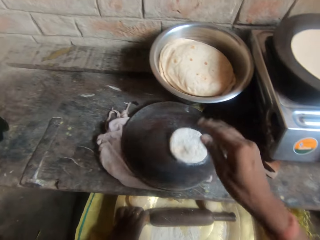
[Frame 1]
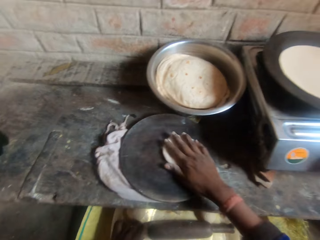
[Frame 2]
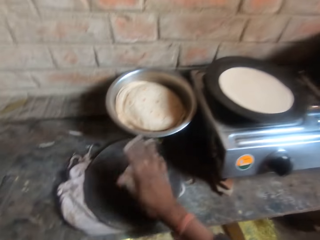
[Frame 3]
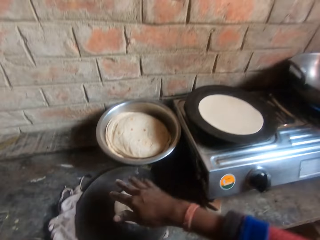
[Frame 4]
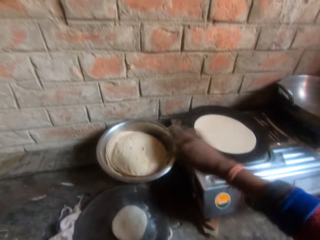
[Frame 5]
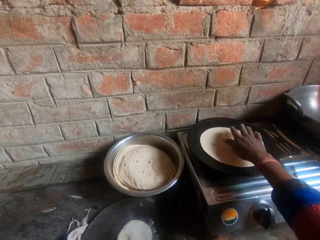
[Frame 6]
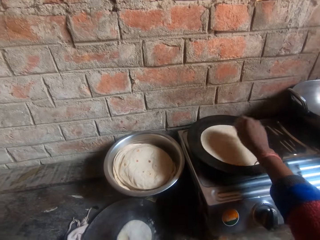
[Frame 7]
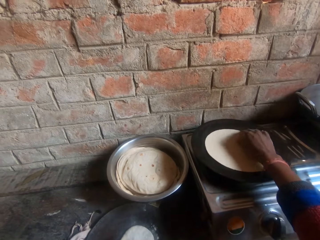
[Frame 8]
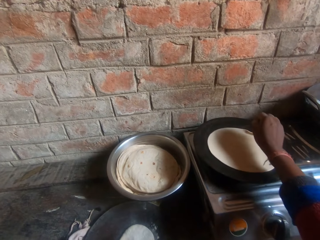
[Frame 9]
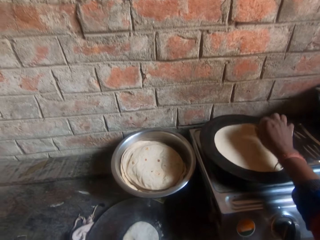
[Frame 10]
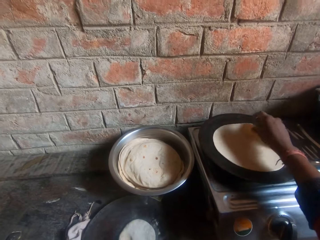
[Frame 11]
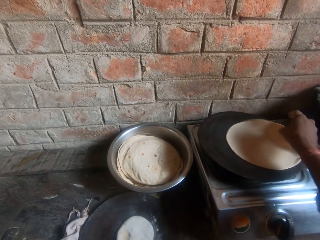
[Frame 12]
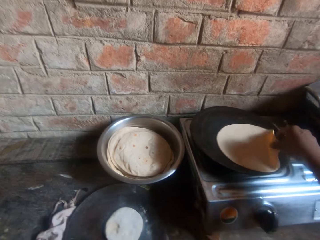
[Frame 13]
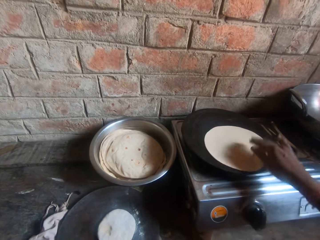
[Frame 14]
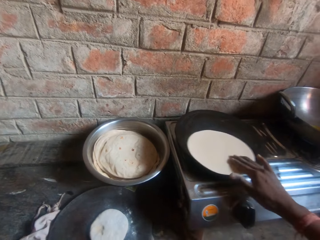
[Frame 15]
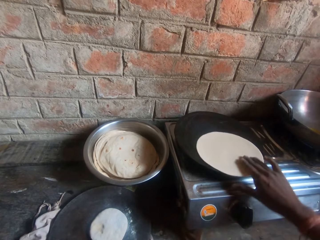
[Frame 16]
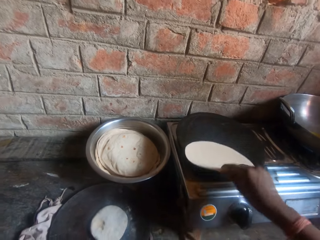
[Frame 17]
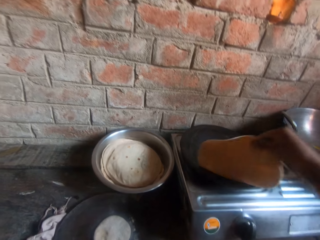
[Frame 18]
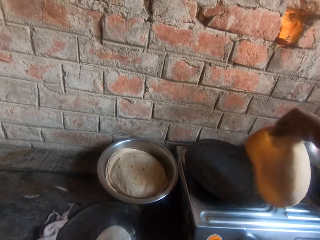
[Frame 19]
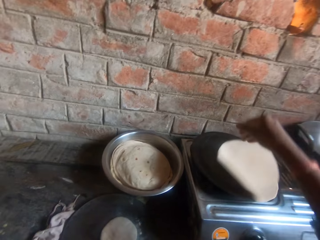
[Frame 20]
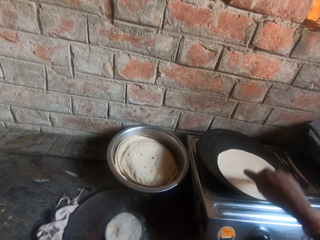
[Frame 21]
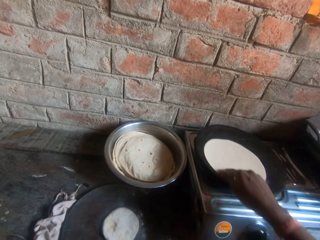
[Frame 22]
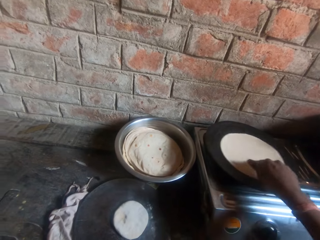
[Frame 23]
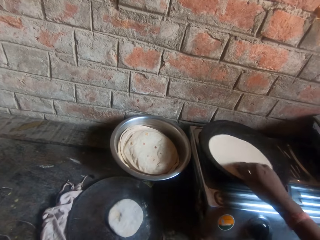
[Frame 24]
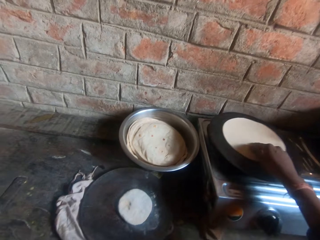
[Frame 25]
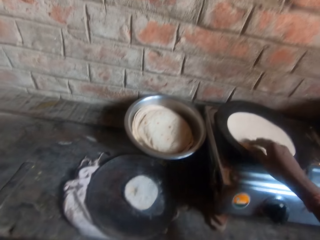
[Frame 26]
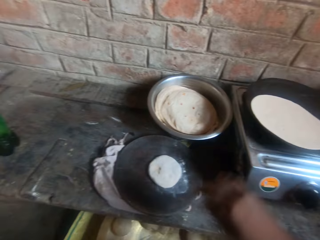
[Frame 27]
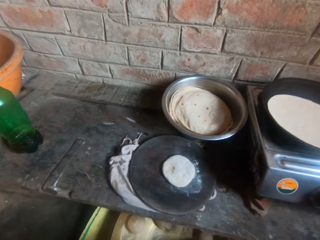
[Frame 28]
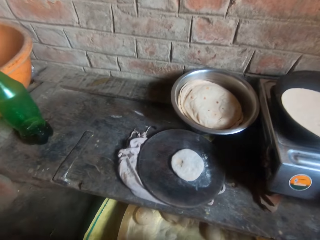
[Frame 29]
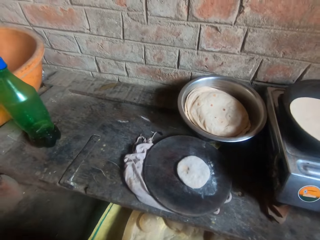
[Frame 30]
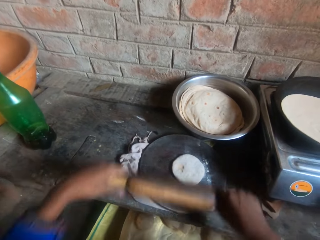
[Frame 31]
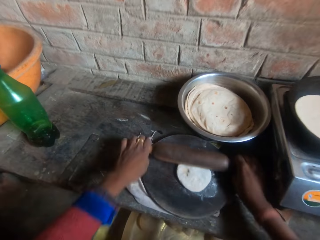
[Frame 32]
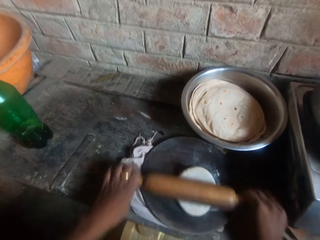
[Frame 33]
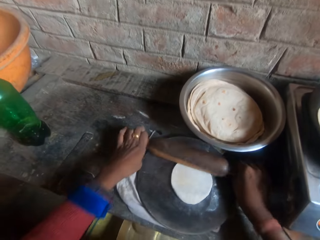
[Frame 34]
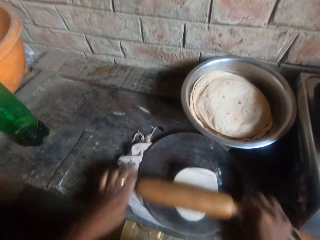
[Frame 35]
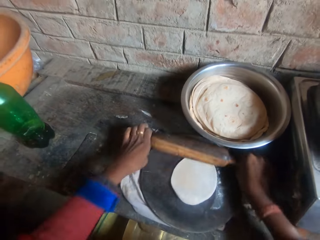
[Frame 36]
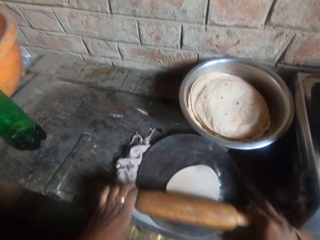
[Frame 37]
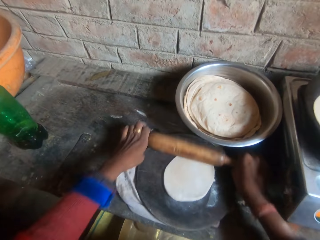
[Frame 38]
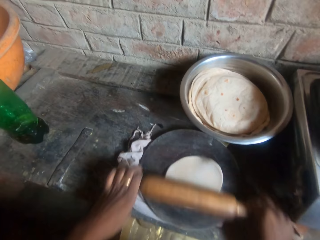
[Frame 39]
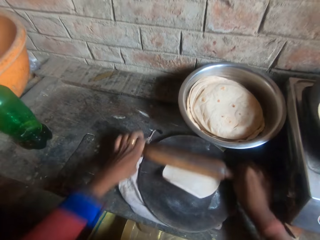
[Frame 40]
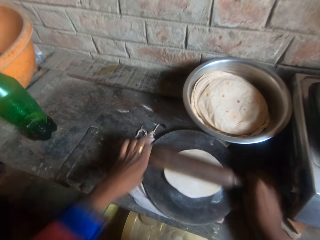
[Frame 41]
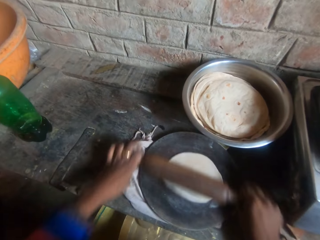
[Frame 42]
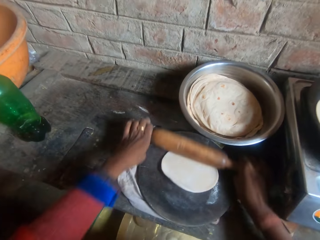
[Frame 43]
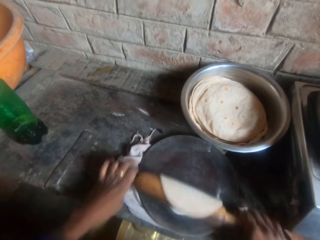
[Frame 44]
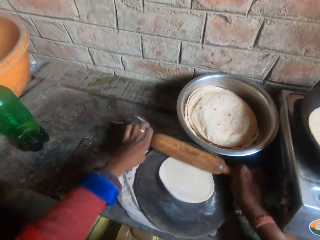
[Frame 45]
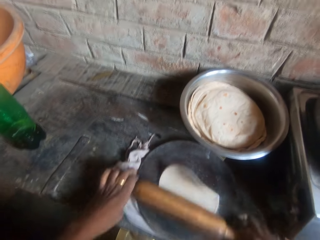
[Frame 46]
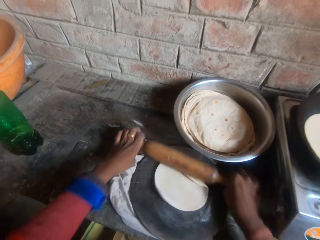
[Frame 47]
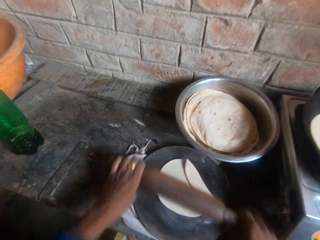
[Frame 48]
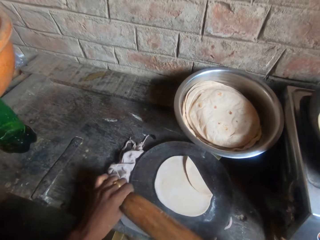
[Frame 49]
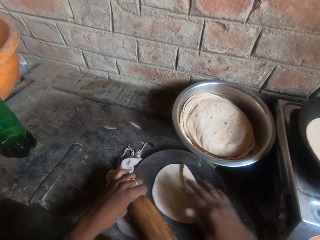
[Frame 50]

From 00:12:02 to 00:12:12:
The camera wearer drops the dough on the board. They flip the roti on the griddle. They knead the dough on the board with a rolling pin.

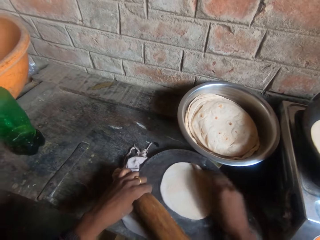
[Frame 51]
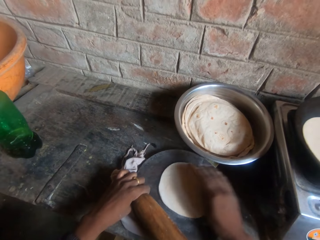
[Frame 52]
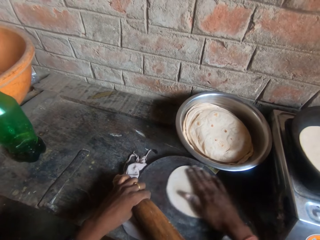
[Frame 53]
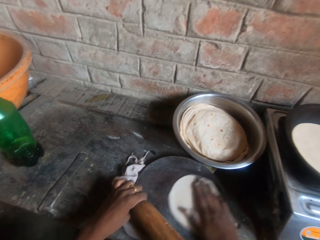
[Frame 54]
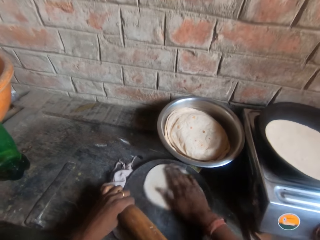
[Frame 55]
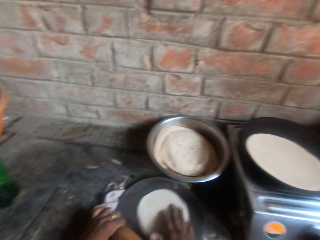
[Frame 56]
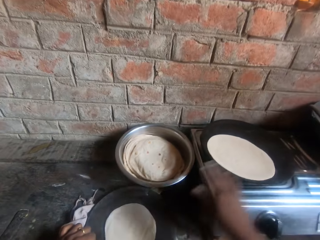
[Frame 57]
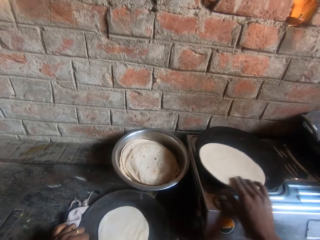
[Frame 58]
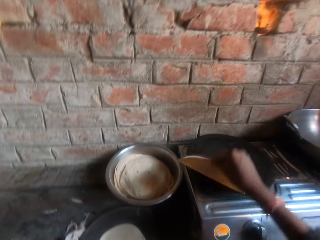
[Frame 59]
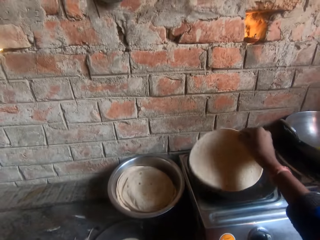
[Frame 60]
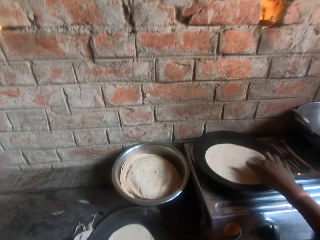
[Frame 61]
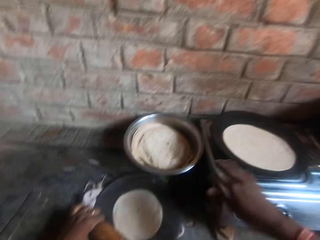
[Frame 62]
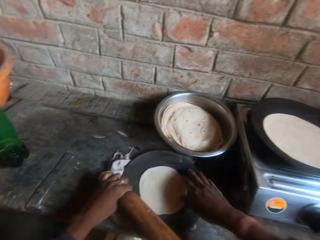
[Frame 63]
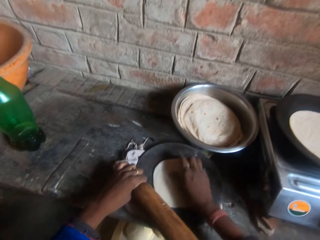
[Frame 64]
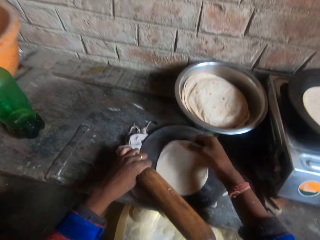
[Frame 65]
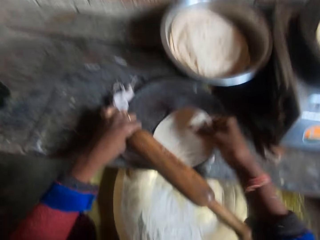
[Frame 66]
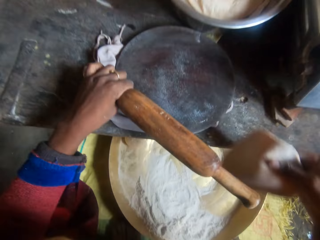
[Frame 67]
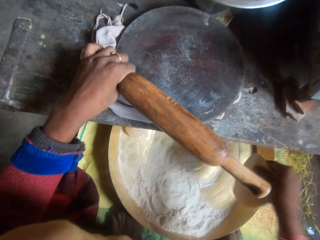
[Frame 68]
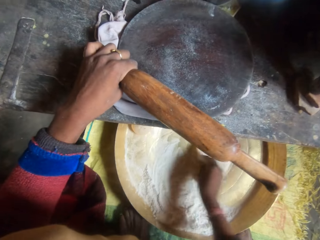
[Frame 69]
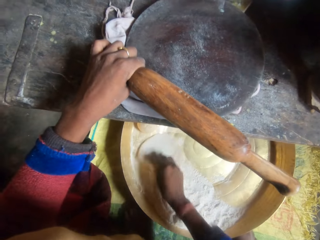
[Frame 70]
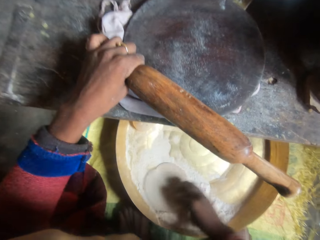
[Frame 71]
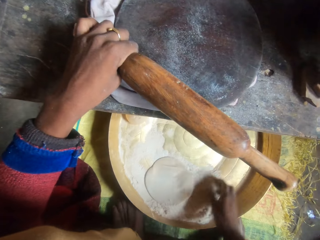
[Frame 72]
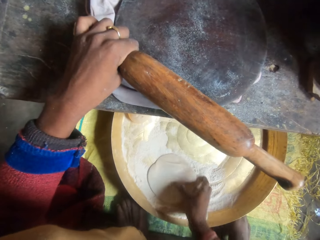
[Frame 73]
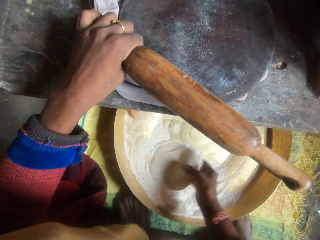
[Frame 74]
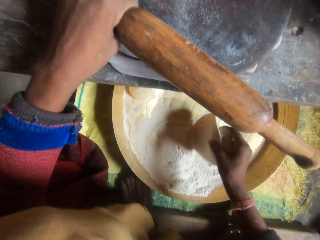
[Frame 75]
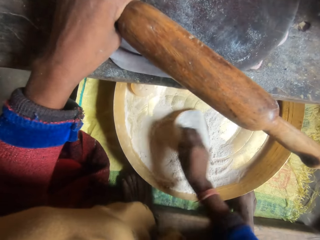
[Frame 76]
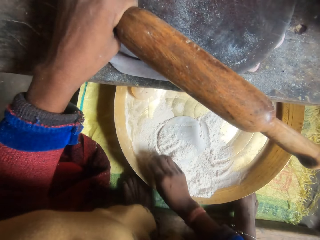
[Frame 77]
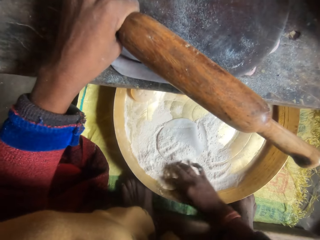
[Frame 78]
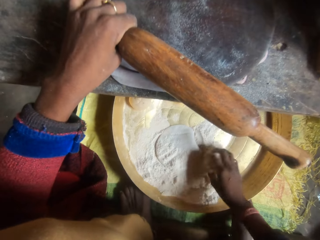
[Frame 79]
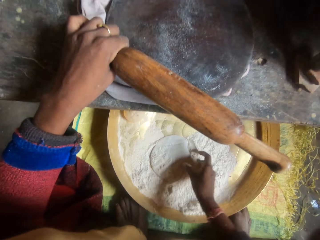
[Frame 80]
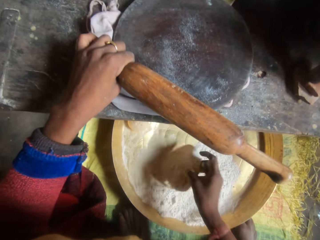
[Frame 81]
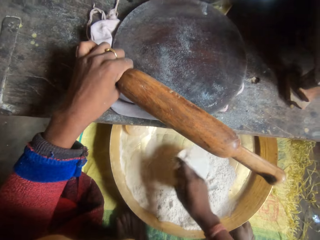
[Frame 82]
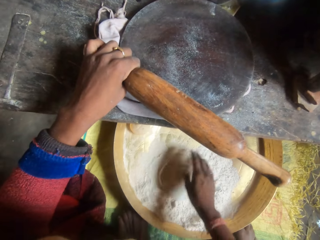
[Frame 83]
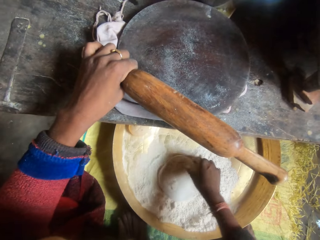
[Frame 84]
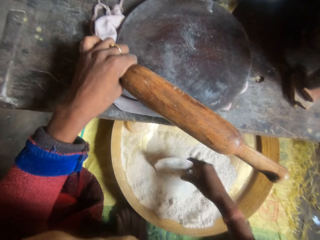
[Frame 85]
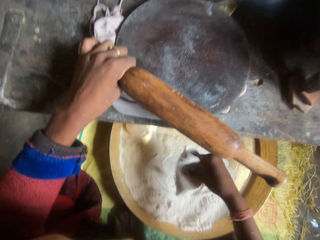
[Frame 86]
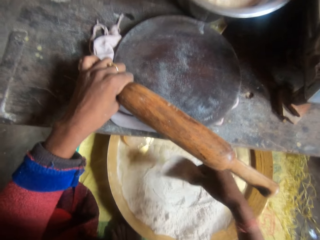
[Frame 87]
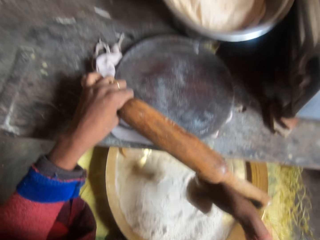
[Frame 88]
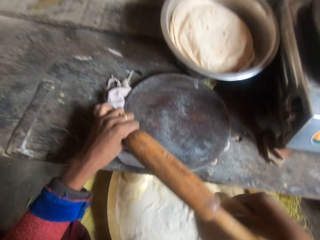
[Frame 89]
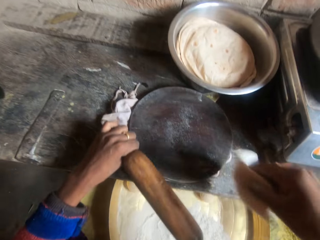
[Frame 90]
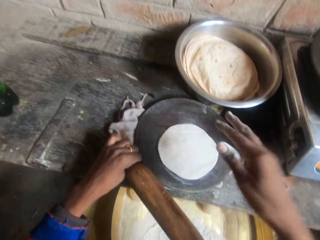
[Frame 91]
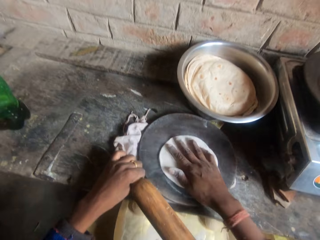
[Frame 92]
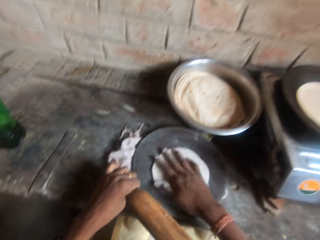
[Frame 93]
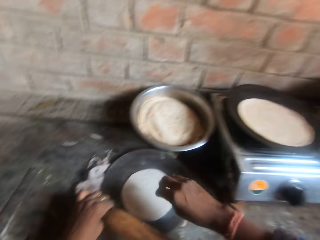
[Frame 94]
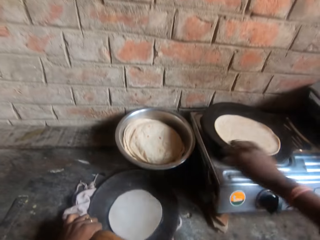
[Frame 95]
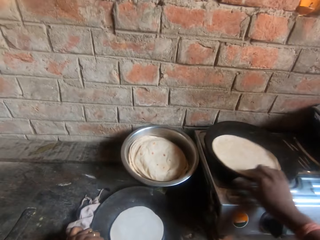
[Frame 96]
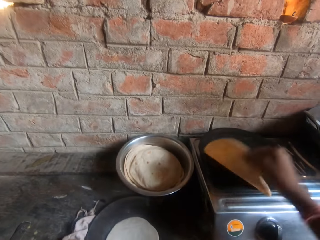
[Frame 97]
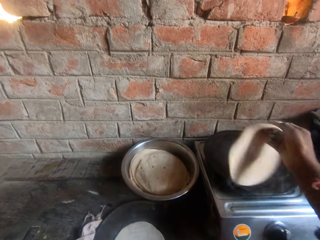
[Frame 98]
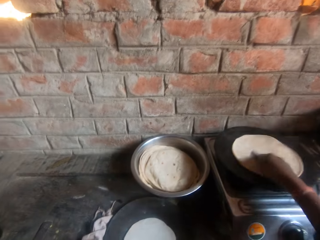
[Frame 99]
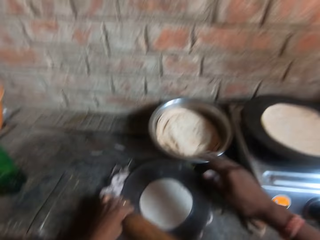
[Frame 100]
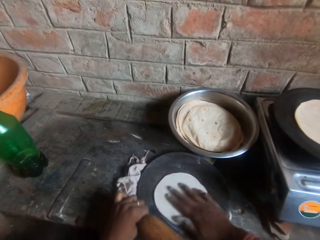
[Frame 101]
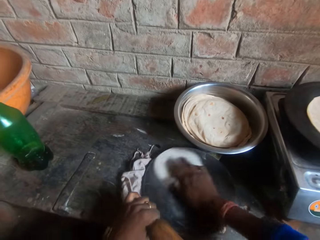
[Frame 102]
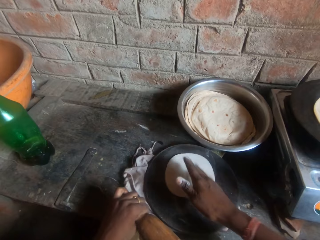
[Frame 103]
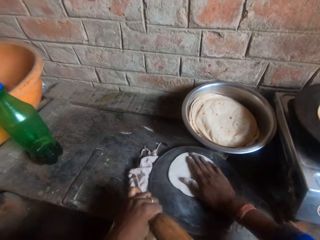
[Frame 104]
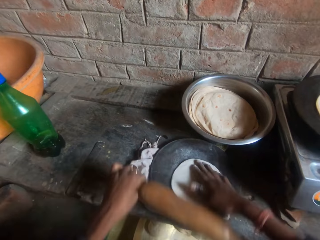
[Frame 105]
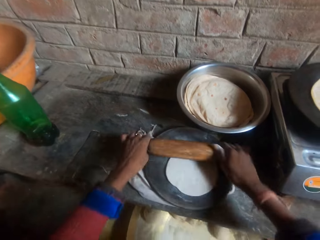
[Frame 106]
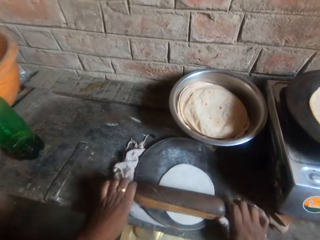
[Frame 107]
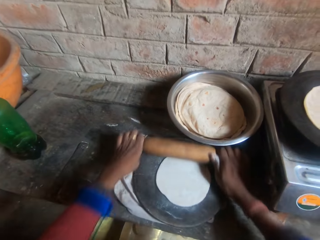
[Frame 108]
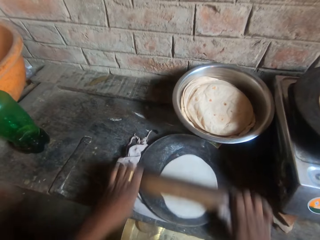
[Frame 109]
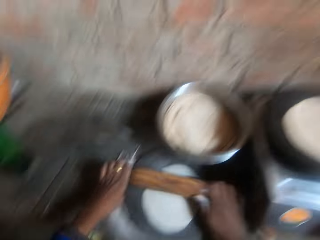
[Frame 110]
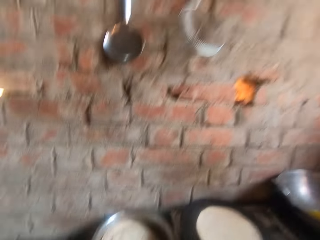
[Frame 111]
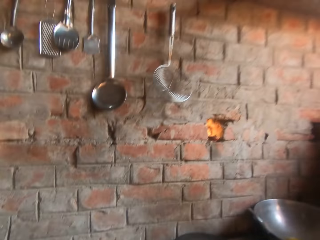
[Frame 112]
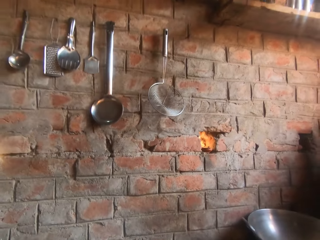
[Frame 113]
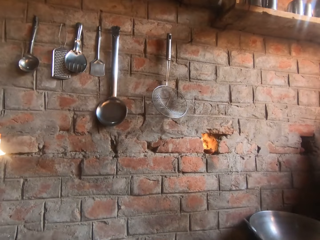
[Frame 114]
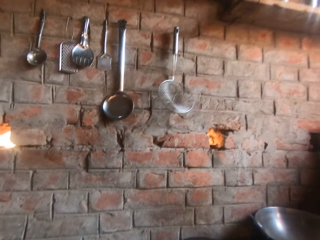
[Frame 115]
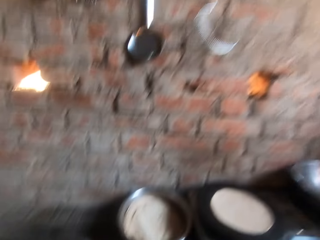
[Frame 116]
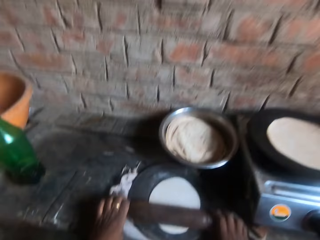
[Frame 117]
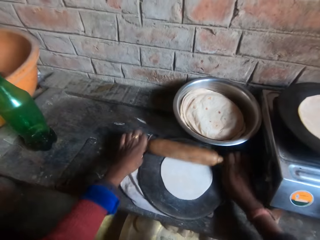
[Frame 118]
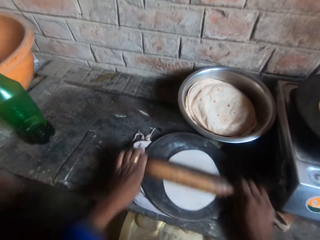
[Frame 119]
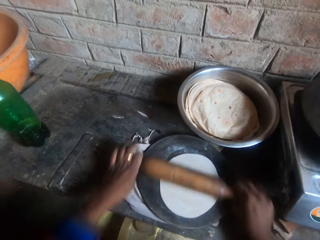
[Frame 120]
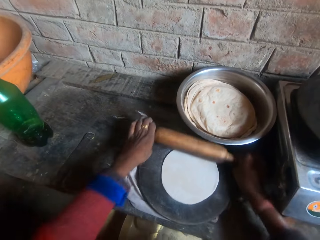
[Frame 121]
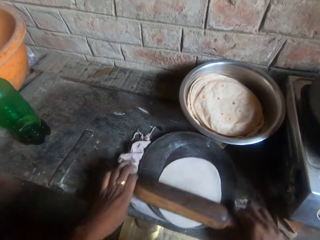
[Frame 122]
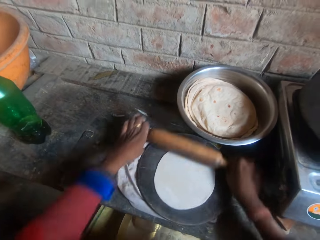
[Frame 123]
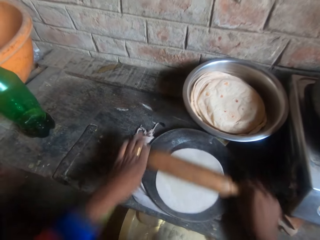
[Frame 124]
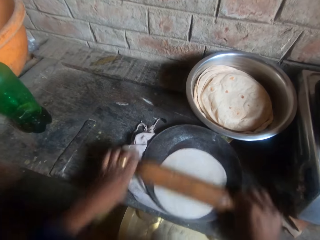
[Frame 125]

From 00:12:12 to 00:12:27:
The camera wearer flips the roti on the griddle. They hold the kneading stick. They roll the dough in flour inside the bucket. They hold the dough. They drop the dough on the board. They flip the roti on the griddle. They knead the dough on the board with a rolling pin.
